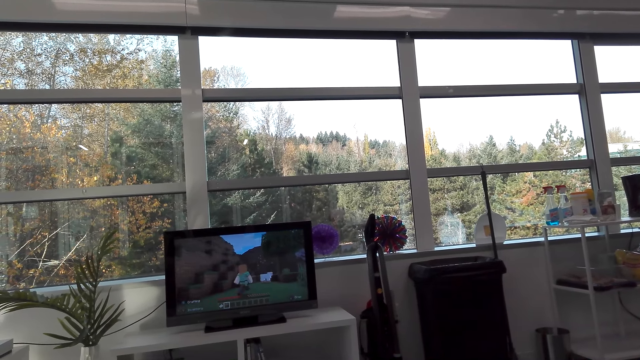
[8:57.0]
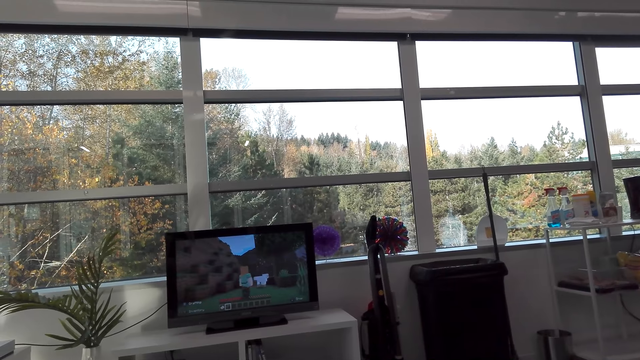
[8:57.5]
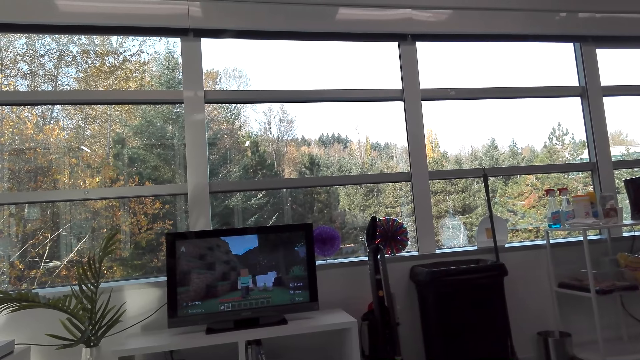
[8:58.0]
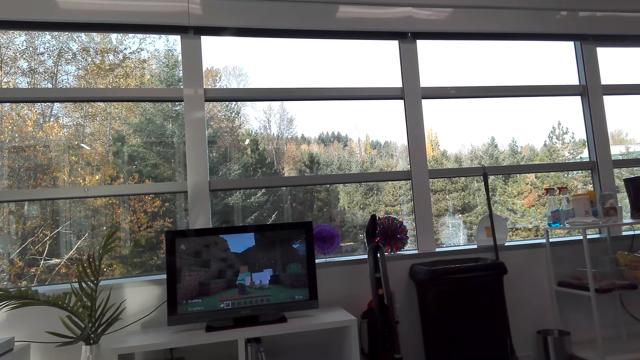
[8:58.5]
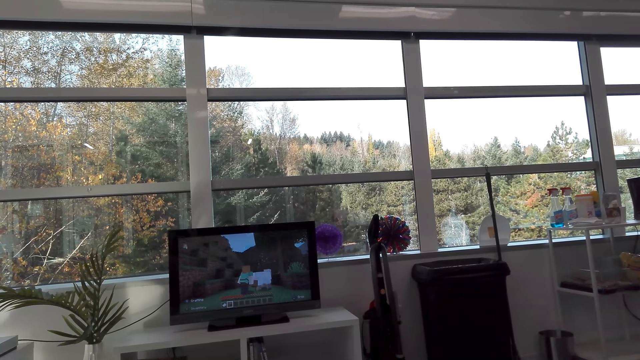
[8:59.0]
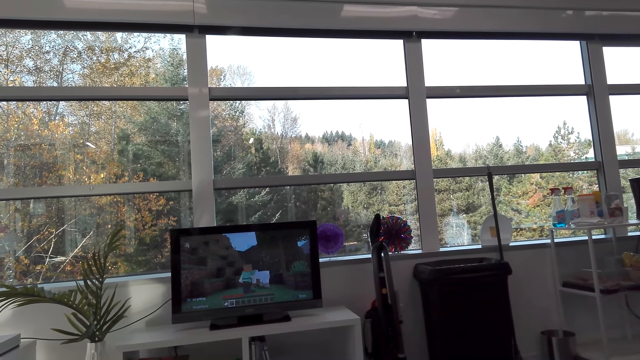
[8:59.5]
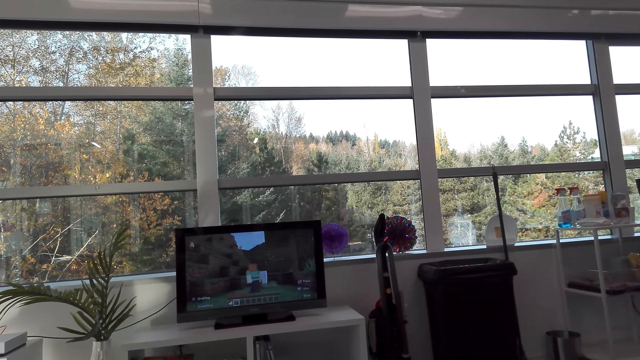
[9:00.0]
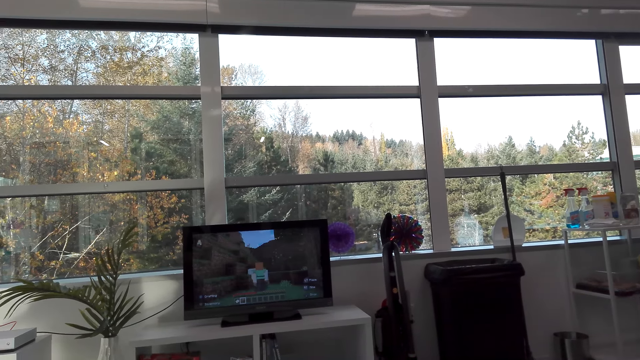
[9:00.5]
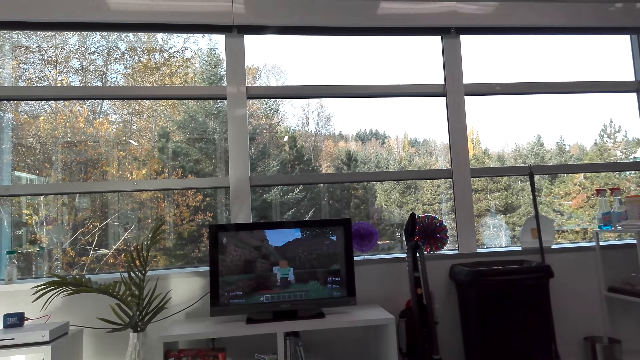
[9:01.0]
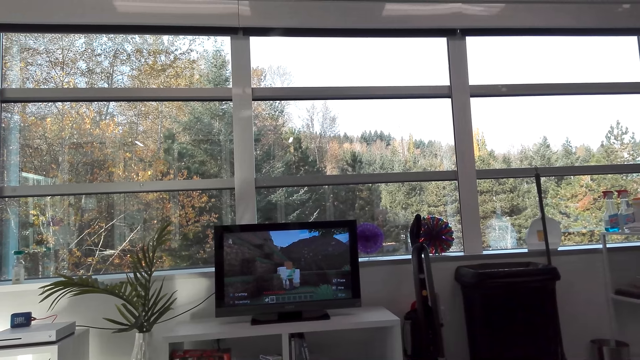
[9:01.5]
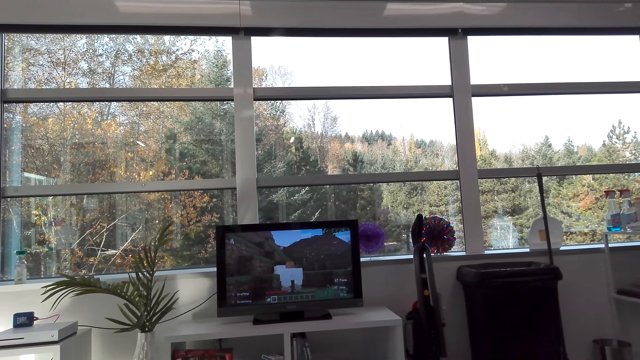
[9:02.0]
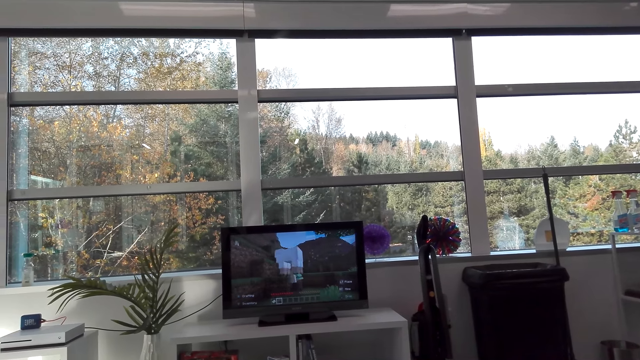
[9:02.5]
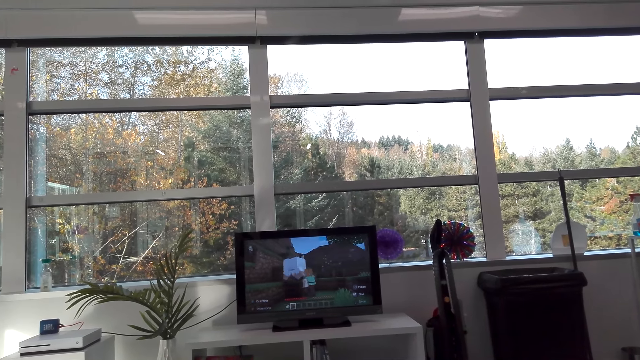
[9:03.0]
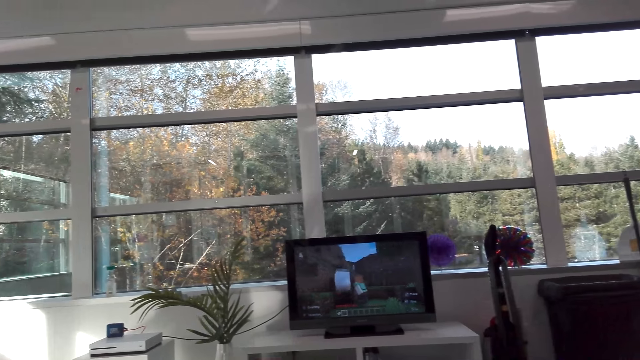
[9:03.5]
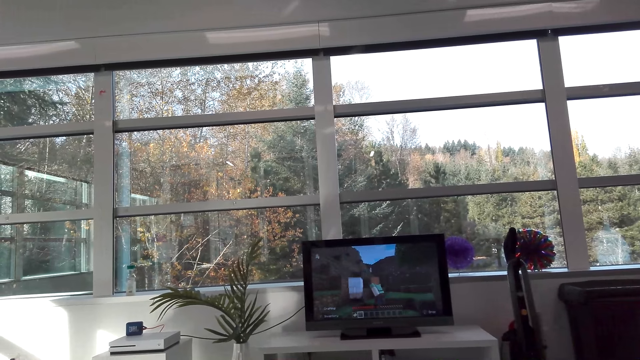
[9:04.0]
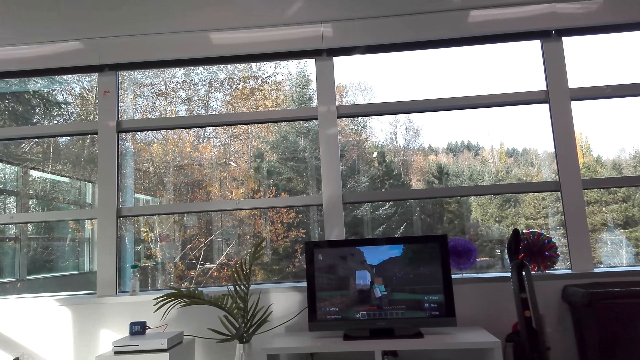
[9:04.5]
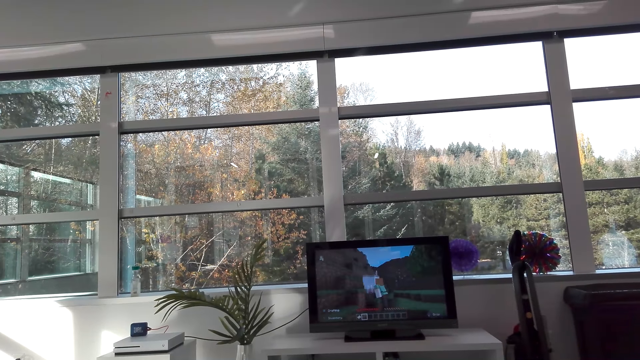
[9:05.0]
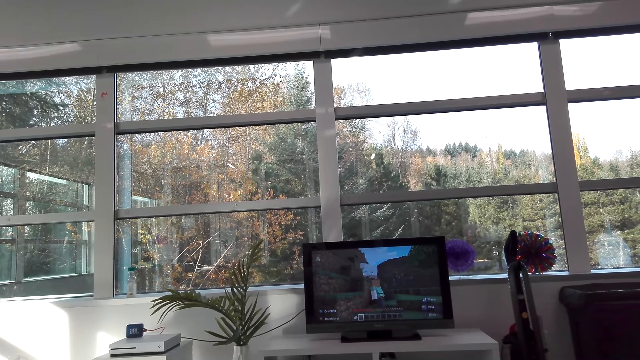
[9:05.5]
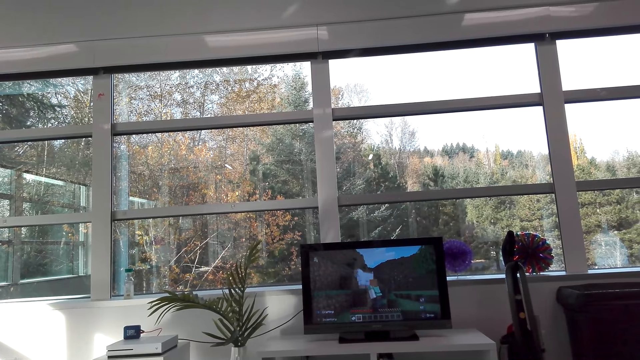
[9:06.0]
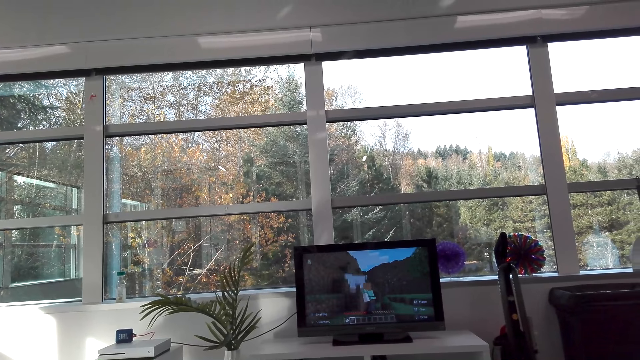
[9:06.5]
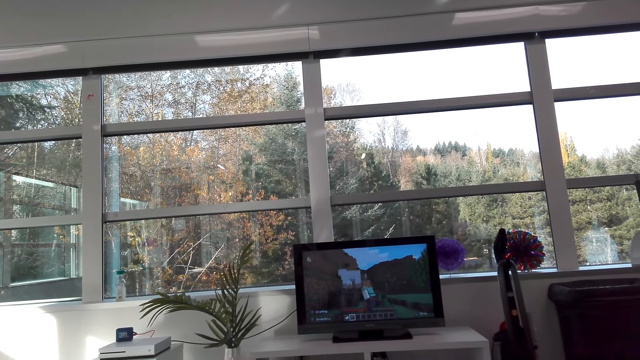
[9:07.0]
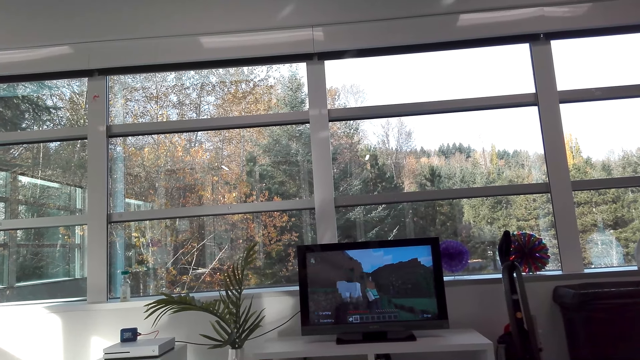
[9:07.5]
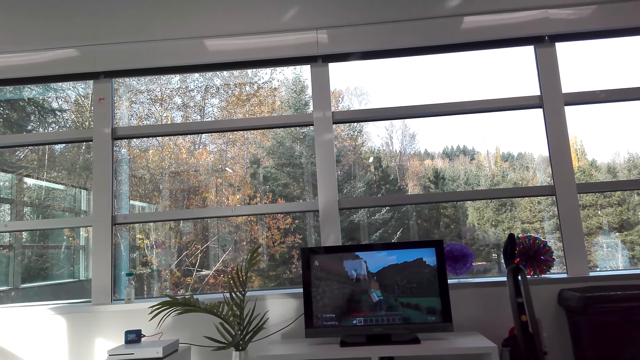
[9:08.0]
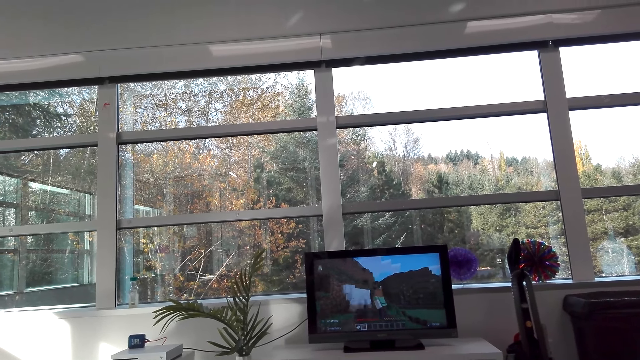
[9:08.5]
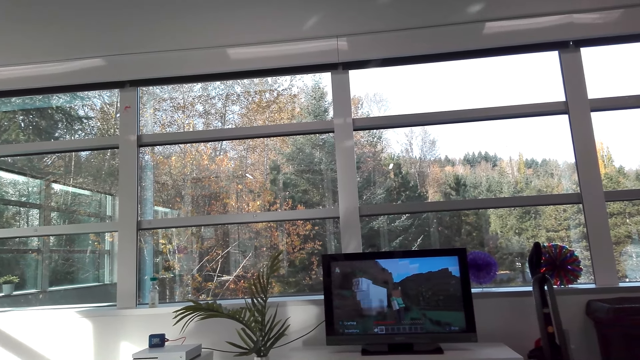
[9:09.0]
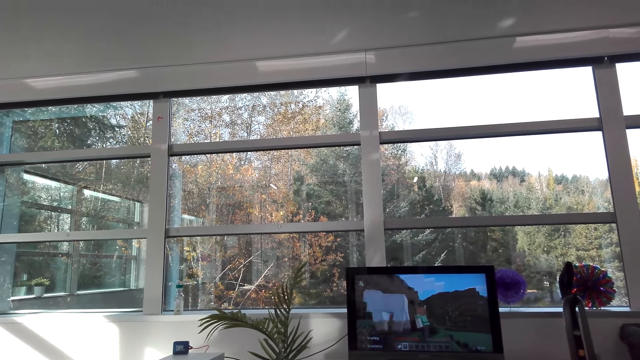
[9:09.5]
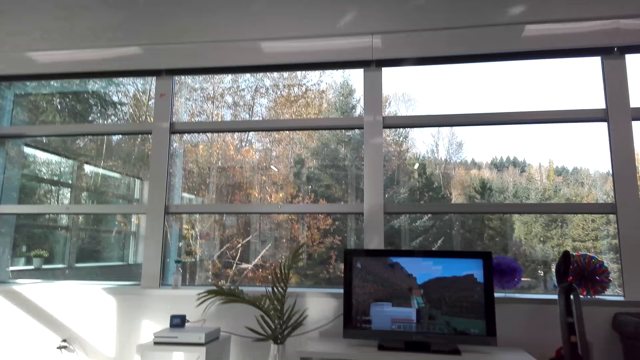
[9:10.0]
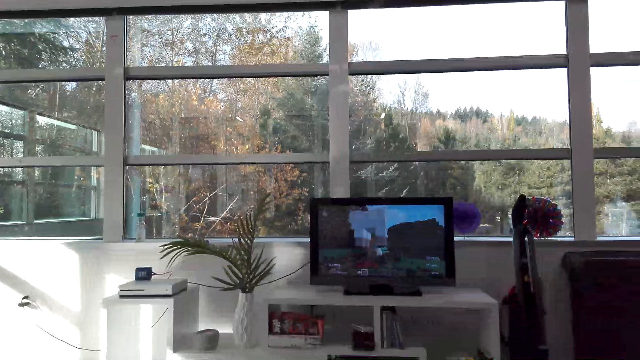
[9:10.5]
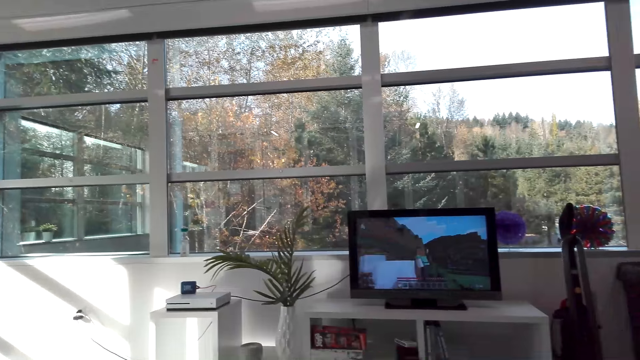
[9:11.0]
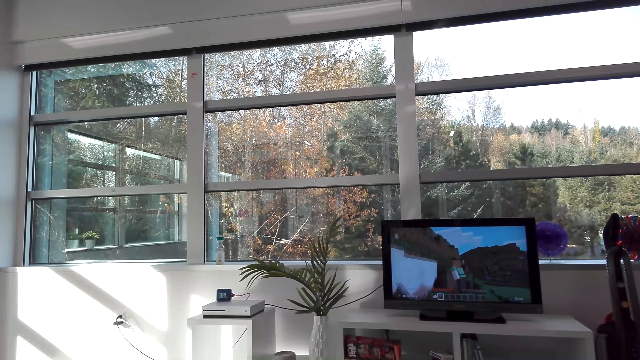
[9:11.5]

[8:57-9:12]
The camera wearer talks. They play a television game. They talk. A person talks. The camera wearer talks. They play the television game. They talk. They play the television game.

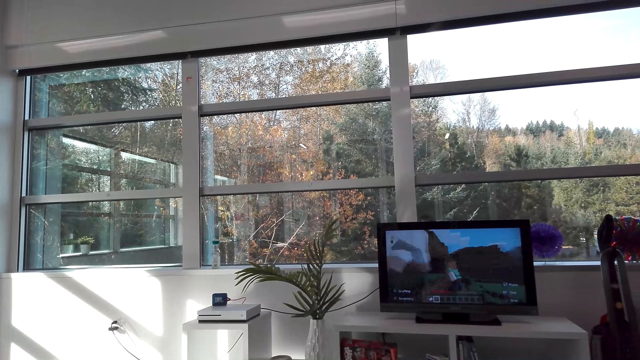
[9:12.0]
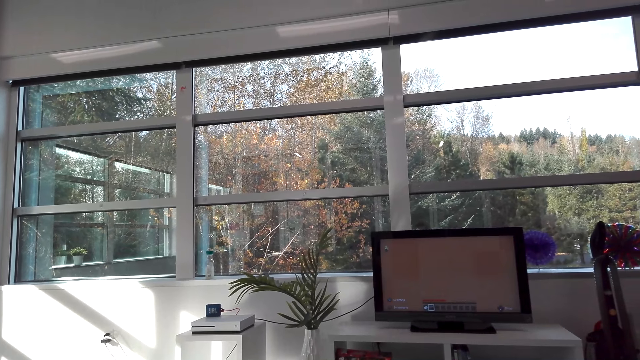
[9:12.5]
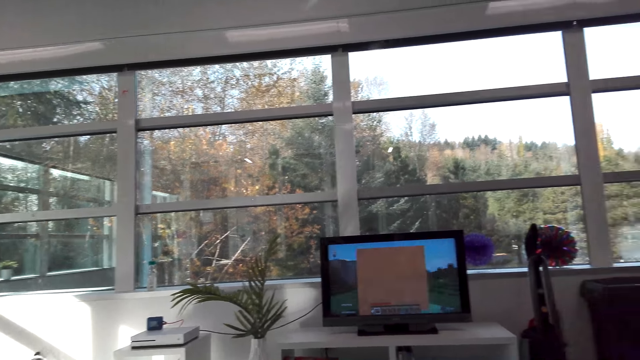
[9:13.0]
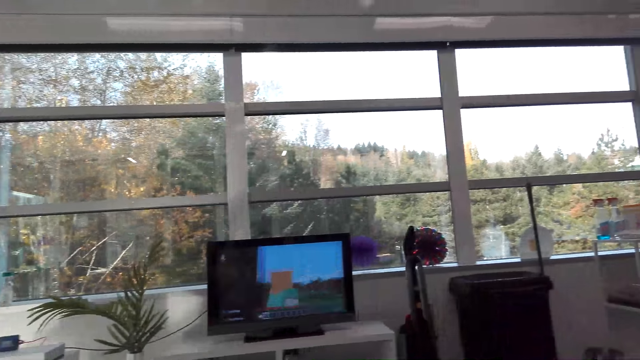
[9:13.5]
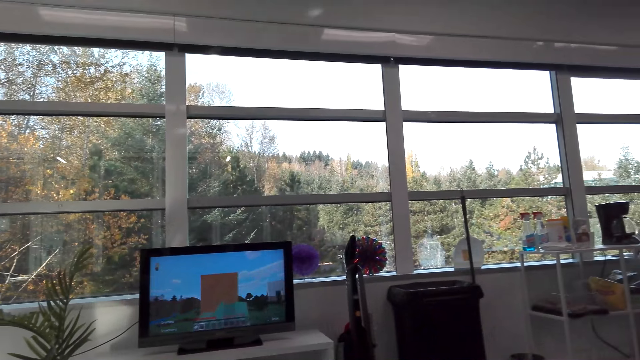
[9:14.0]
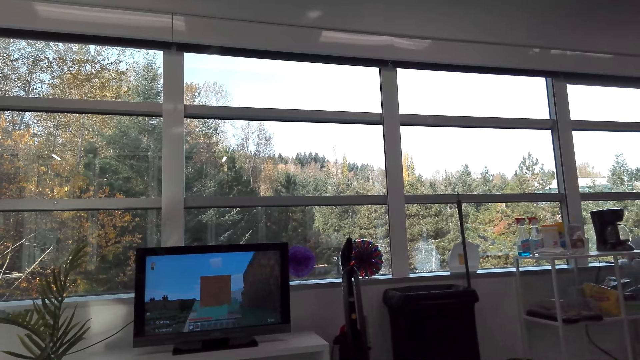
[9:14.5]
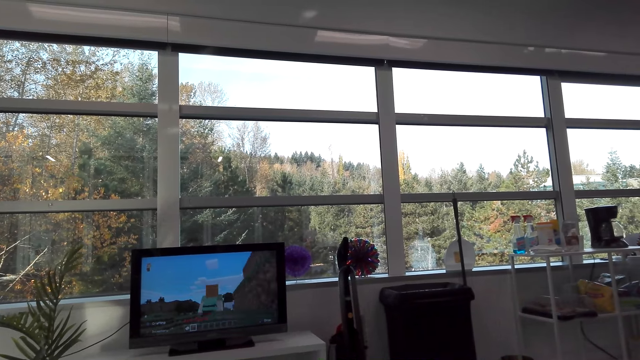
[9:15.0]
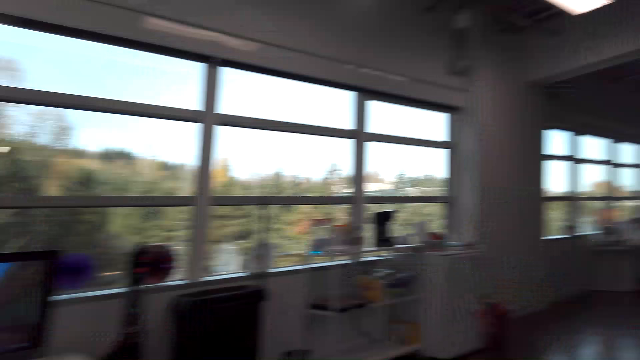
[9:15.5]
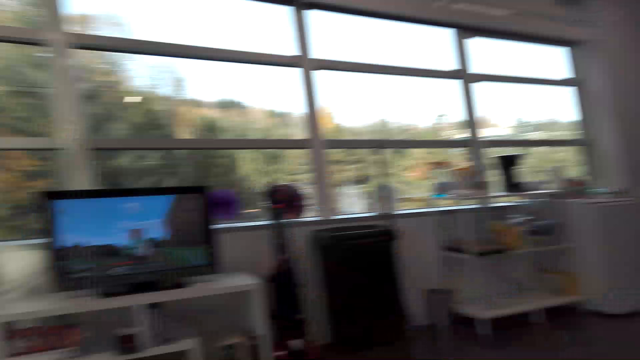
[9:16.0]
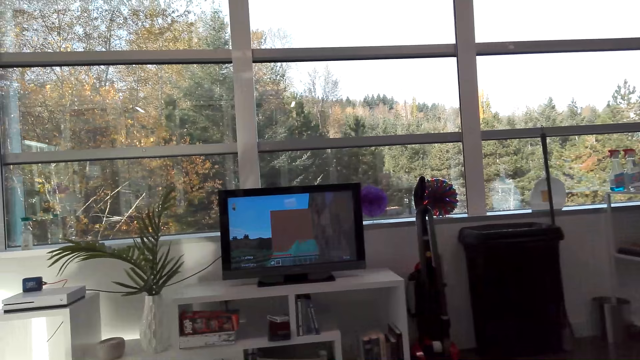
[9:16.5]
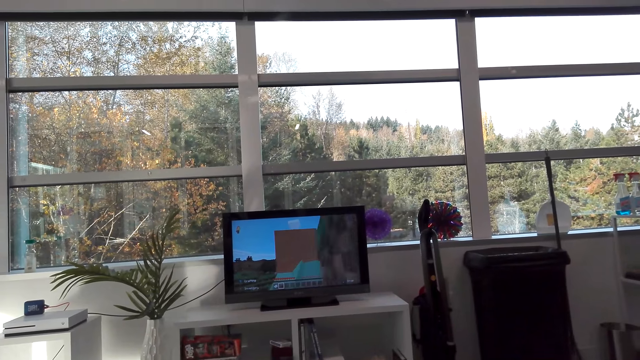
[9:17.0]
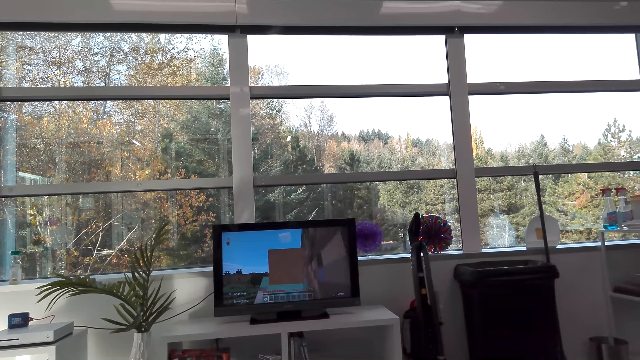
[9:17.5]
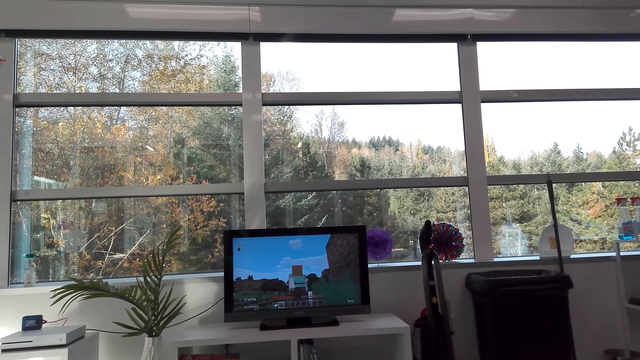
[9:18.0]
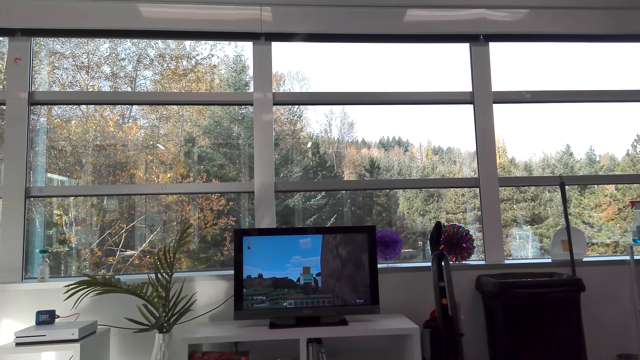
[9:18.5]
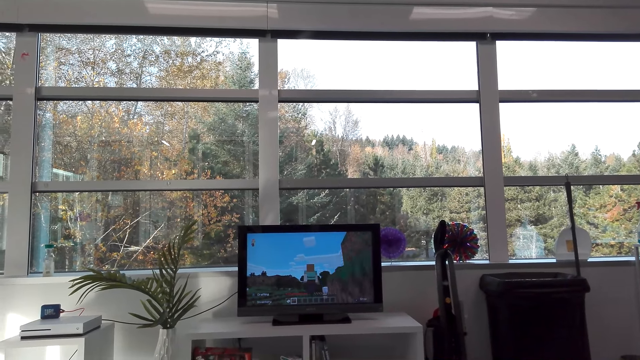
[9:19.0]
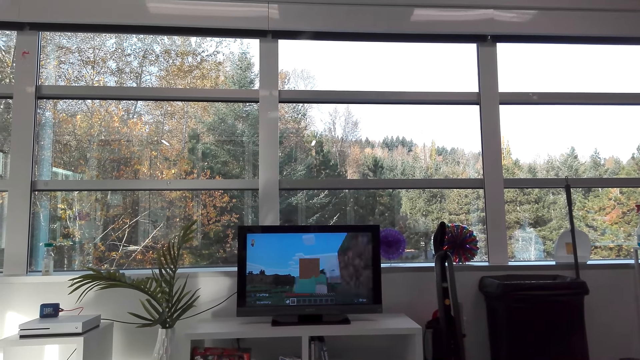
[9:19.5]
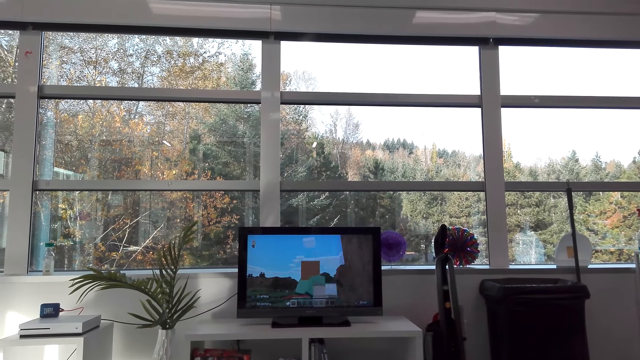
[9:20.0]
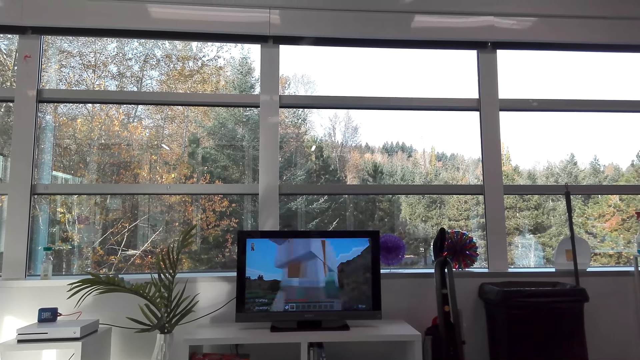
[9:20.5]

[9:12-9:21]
A person laughs. The camera wearer laughs. They stare at the room. They laugh. They stare at the television. The person talks.
